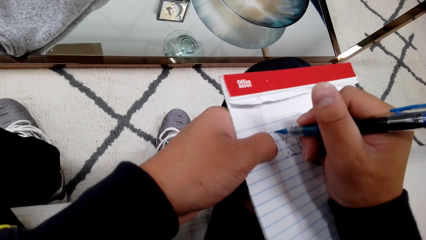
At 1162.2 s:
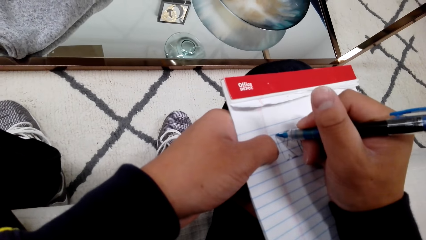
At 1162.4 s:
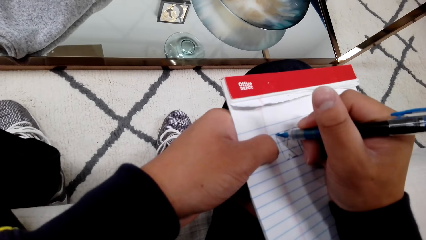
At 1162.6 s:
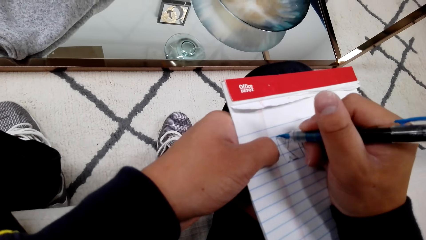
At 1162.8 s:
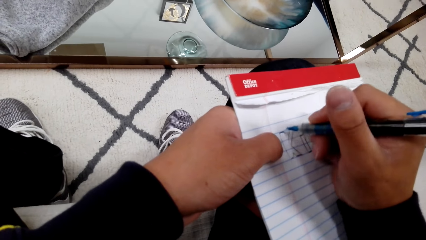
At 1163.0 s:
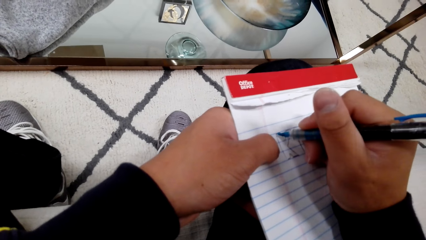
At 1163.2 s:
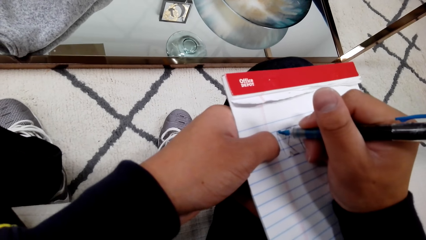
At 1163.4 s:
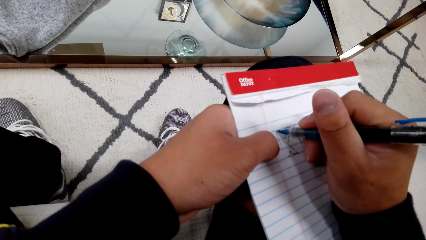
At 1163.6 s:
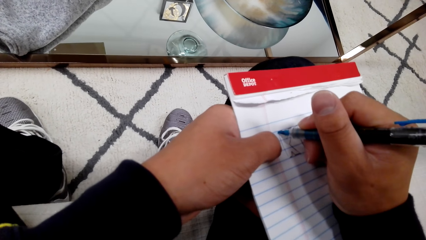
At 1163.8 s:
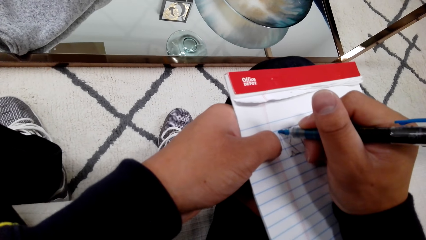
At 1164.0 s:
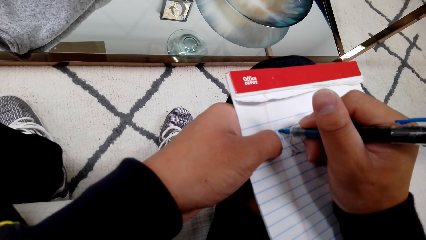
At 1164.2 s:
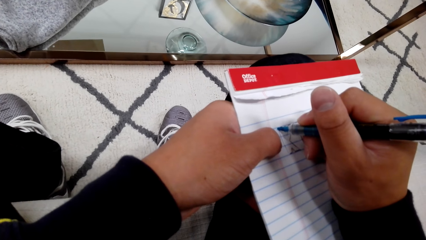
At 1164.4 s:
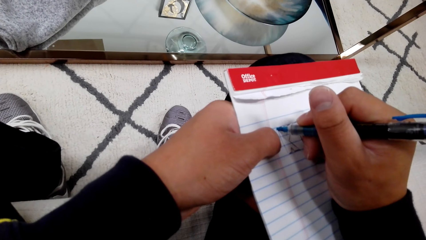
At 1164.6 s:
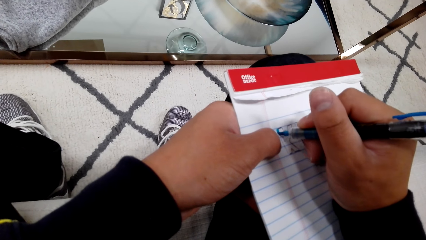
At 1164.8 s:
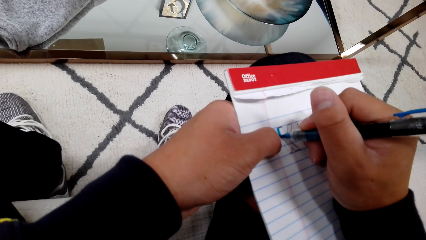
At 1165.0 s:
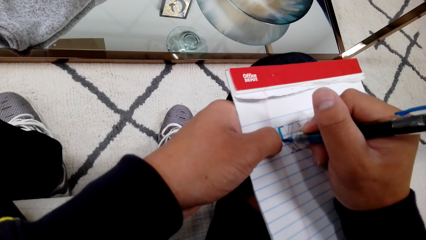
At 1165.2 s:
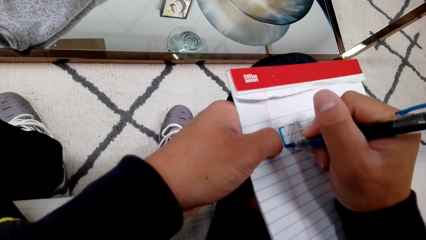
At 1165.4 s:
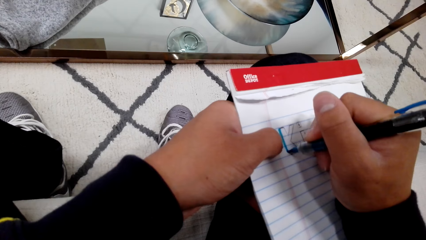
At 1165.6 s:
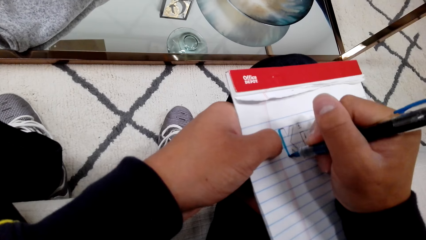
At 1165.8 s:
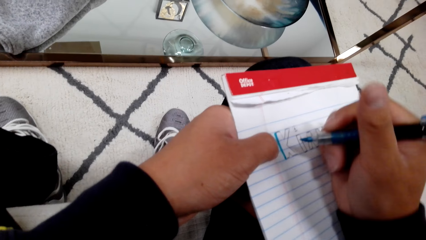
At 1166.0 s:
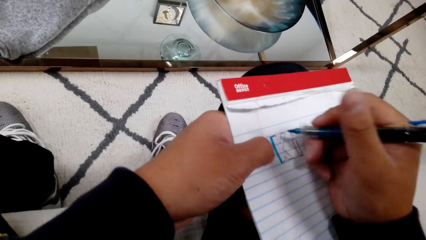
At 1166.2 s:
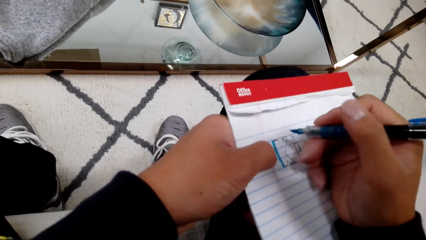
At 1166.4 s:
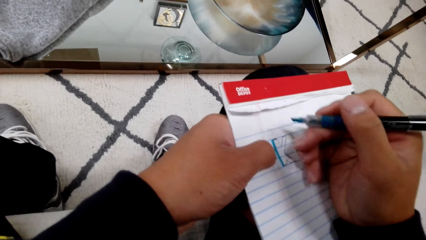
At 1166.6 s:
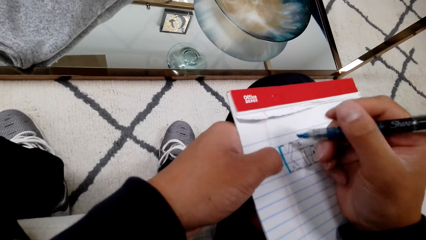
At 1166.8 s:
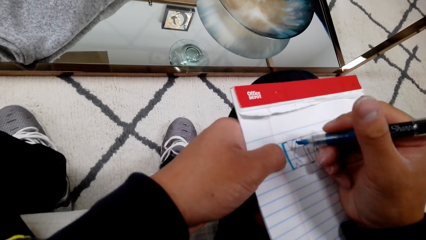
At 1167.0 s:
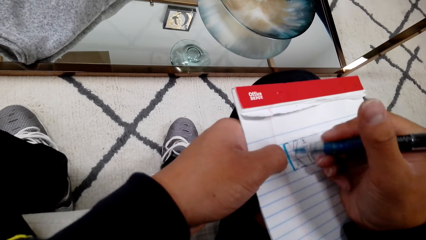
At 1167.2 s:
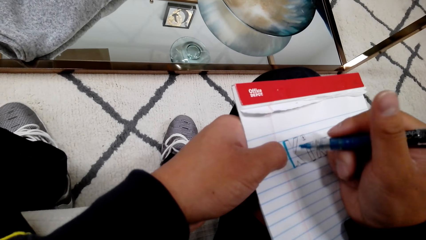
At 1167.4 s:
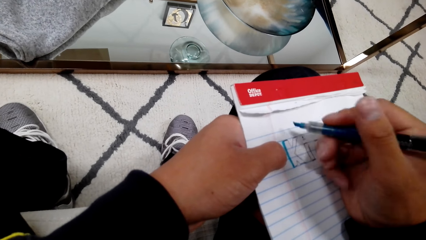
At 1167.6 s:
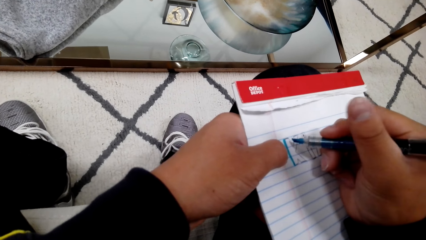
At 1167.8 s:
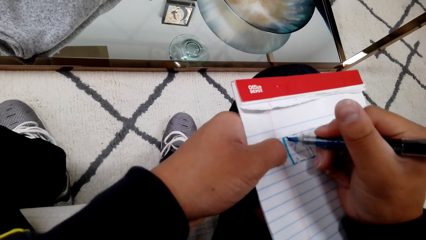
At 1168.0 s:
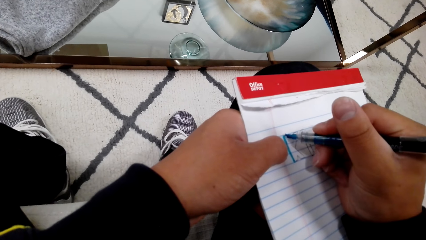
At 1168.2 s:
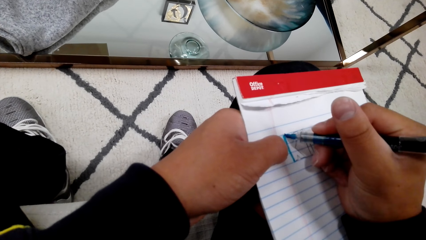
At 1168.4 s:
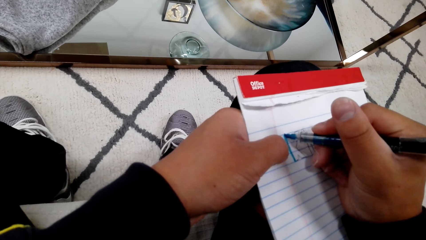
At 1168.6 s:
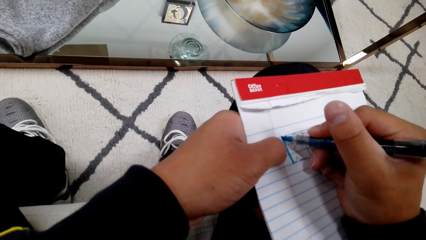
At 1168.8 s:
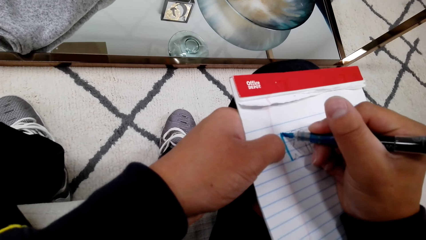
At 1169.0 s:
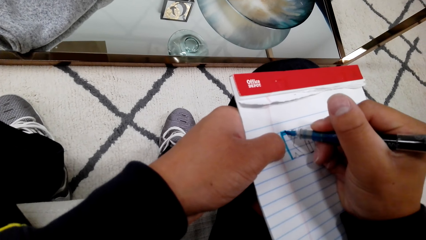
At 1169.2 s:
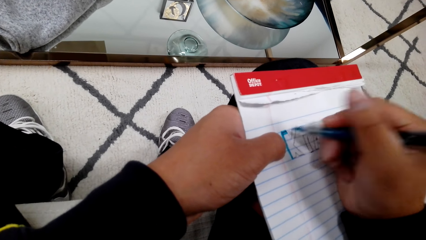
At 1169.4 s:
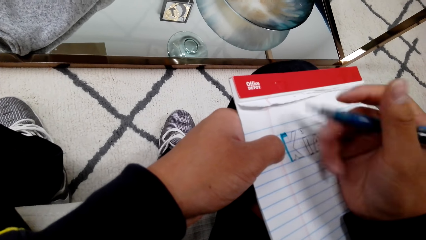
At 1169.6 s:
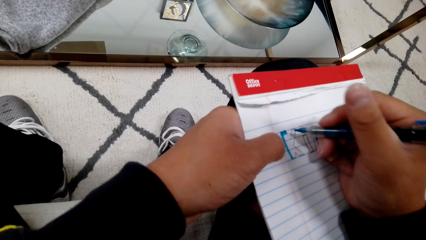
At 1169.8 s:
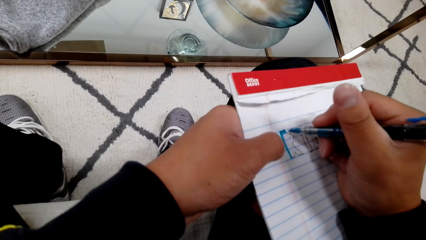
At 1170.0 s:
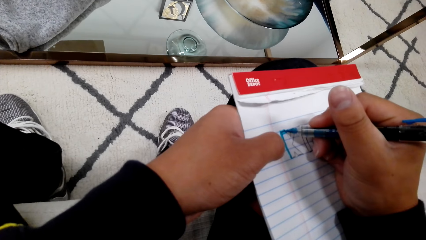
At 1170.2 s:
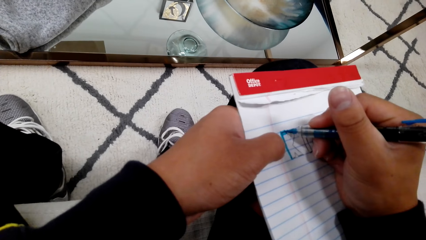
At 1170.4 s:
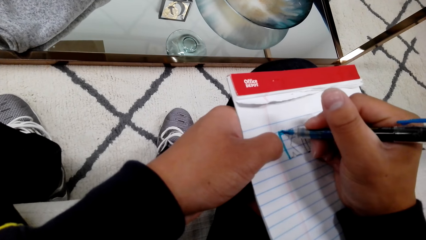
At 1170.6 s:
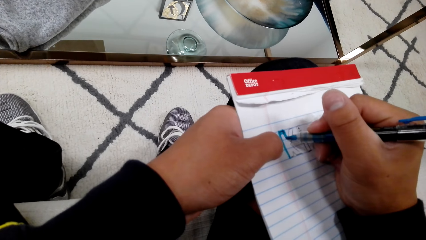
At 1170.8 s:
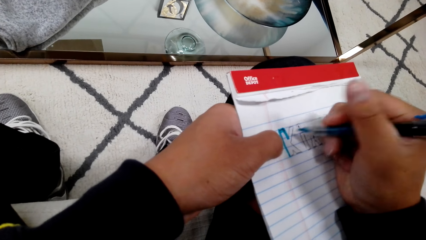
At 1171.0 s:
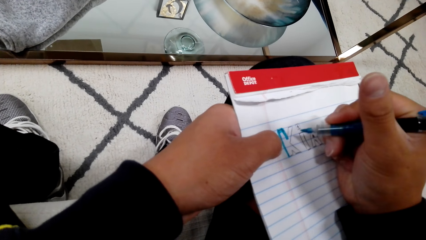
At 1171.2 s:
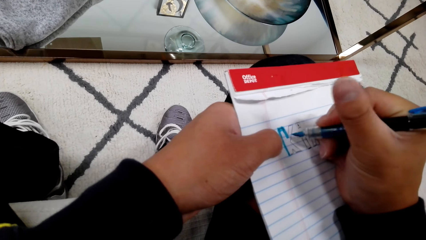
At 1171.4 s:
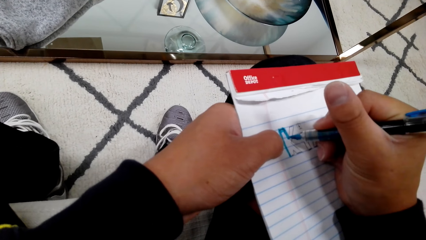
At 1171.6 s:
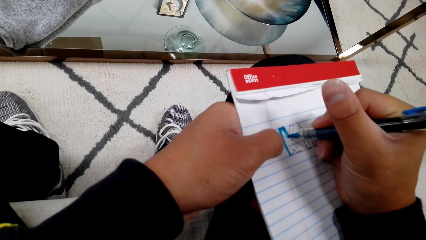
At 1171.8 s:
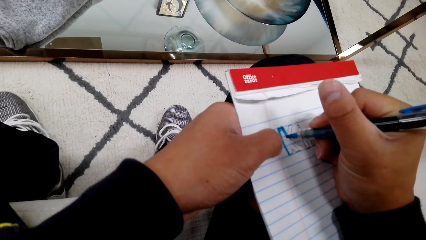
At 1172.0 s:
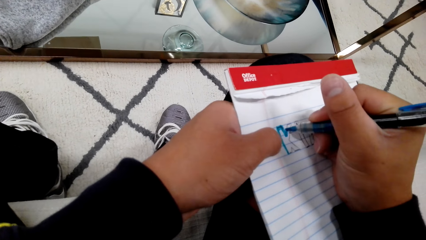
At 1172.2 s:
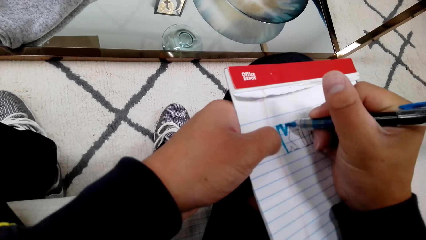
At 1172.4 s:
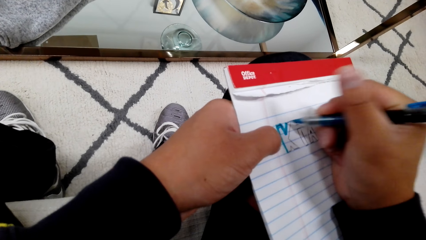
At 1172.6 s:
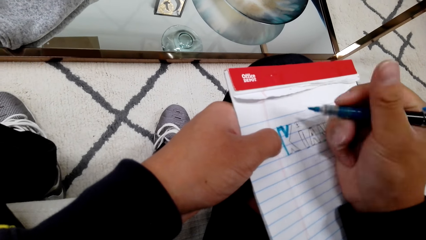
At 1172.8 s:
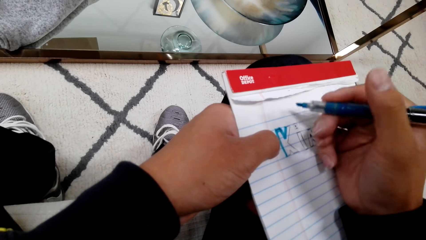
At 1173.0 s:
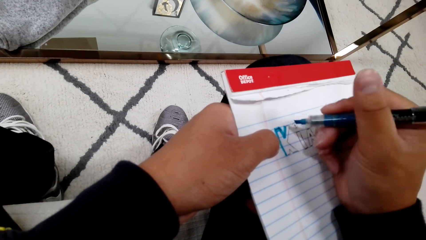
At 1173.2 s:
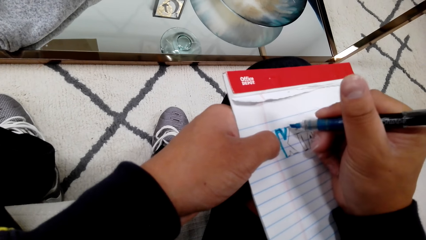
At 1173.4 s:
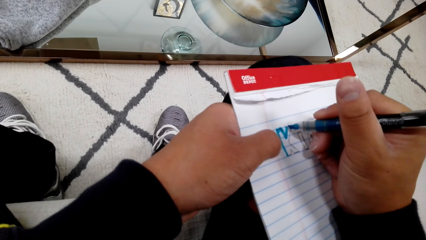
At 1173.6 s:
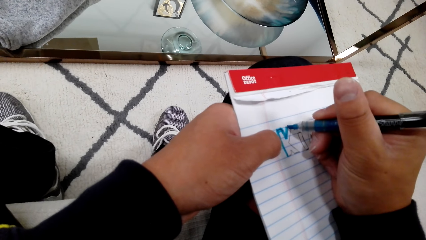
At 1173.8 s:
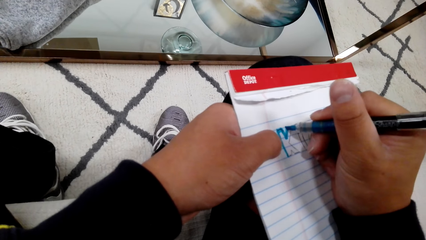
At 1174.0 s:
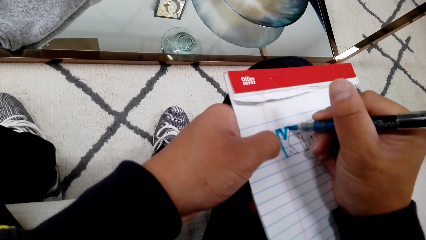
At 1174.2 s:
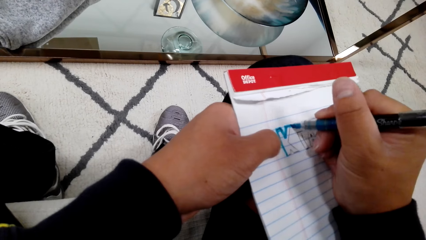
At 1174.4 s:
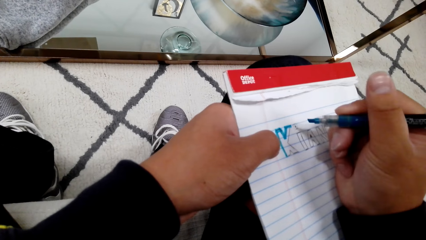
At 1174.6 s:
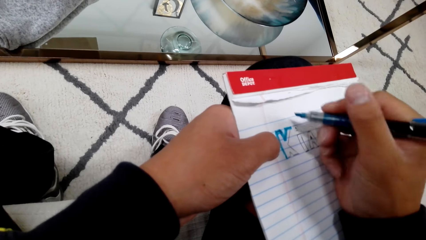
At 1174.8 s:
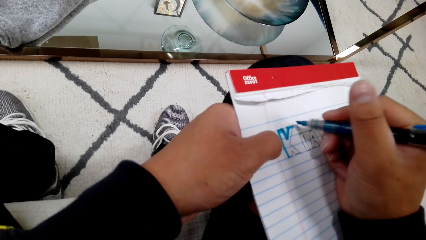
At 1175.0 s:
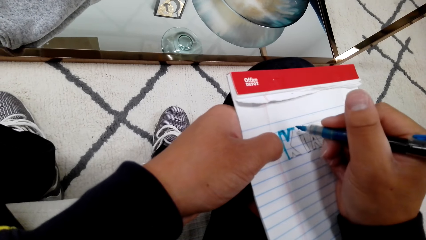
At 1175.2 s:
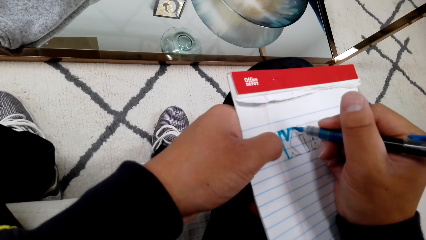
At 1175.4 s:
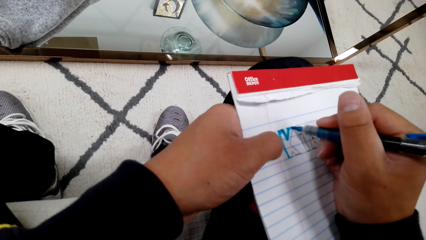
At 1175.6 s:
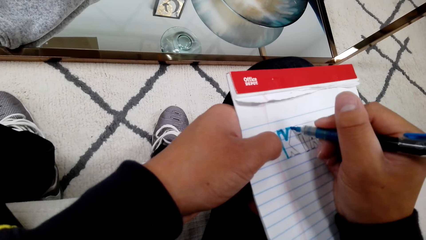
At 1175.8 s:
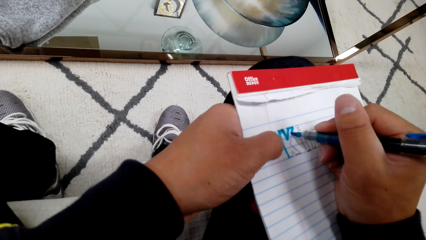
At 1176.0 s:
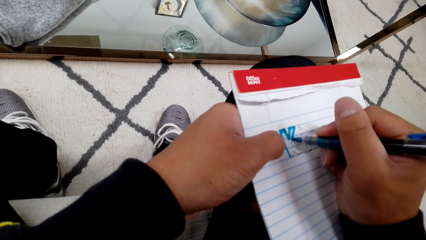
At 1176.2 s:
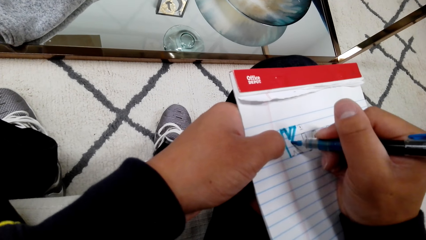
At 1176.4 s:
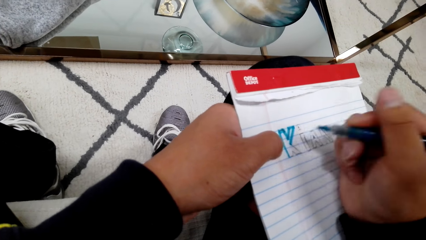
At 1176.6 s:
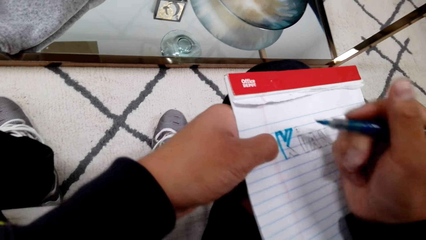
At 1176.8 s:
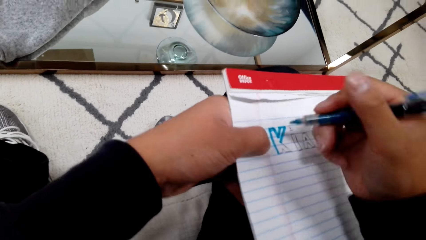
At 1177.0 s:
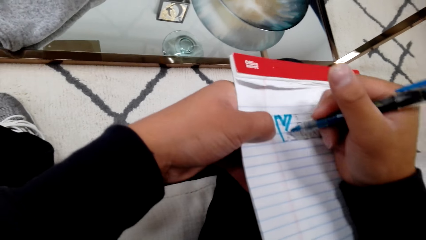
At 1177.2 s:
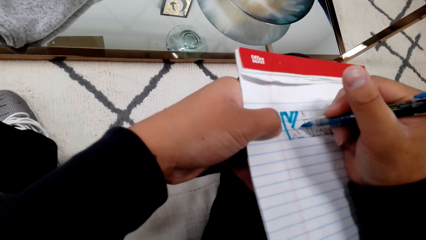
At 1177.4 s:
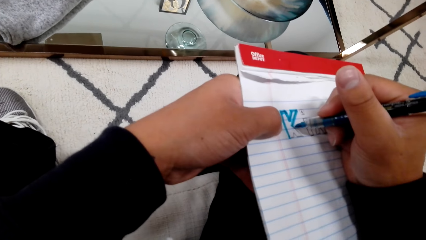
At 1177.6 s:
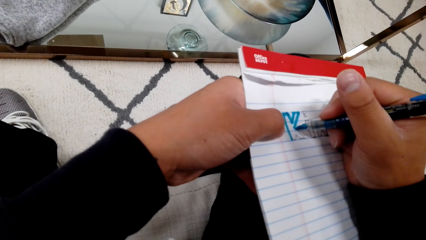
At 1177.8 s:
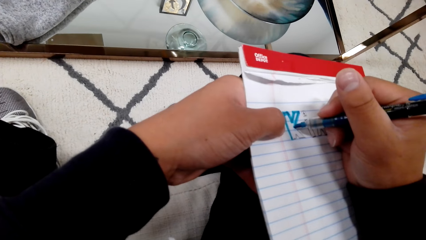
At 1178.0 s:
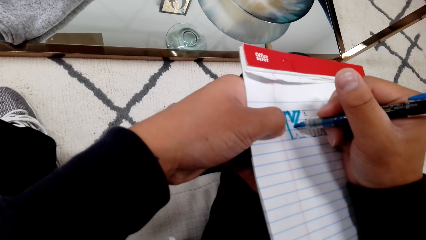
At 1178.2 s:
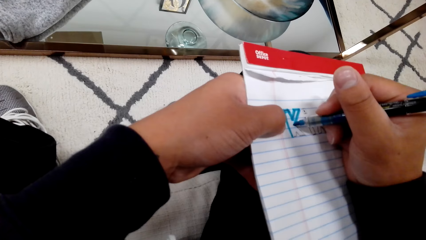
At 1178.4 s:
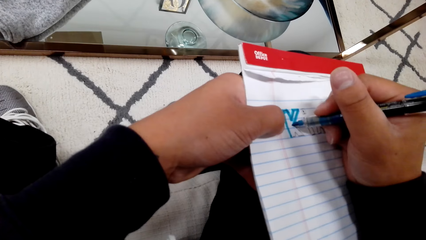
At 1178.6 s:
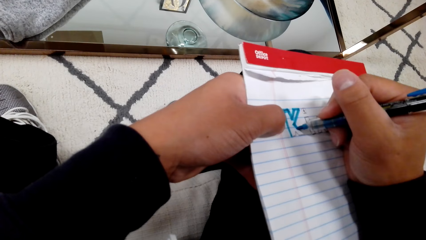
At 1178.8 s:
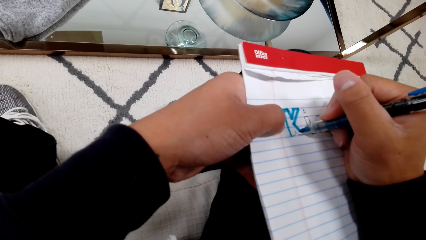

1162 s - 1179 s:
The camera wearer paints a sketch with a marker pen. They draw with the marker pen.
